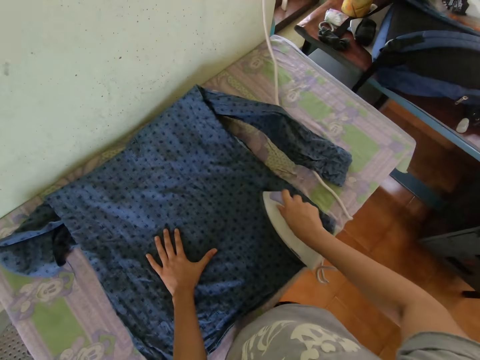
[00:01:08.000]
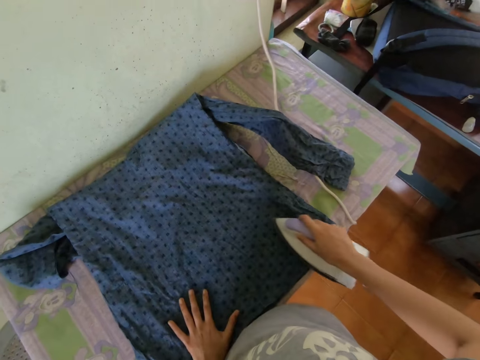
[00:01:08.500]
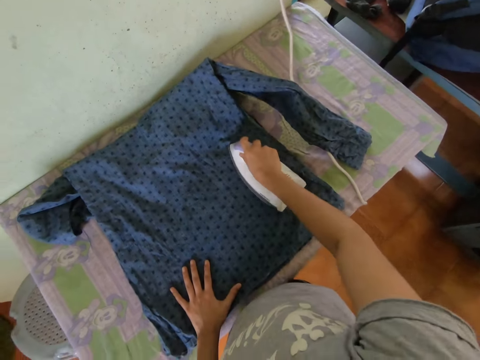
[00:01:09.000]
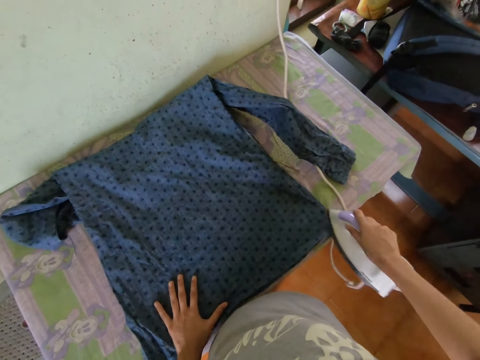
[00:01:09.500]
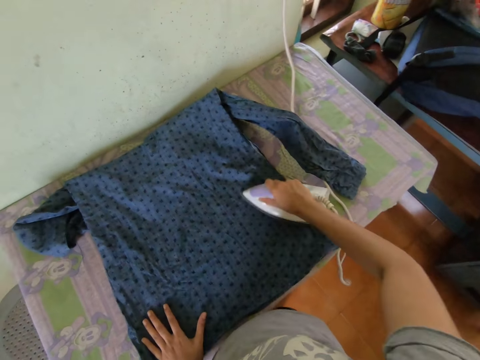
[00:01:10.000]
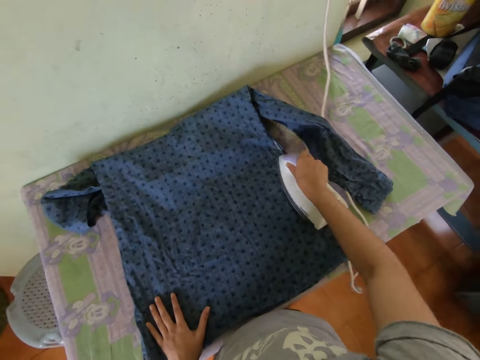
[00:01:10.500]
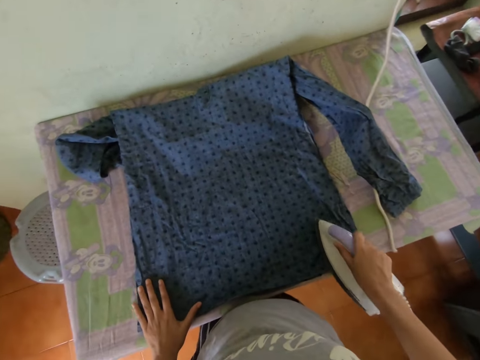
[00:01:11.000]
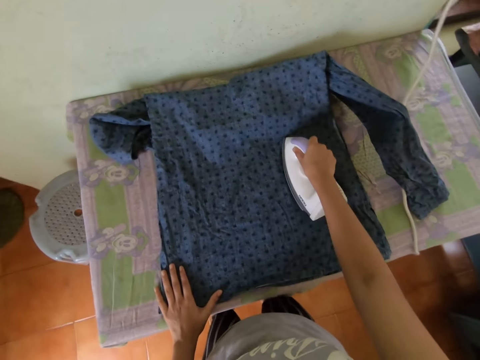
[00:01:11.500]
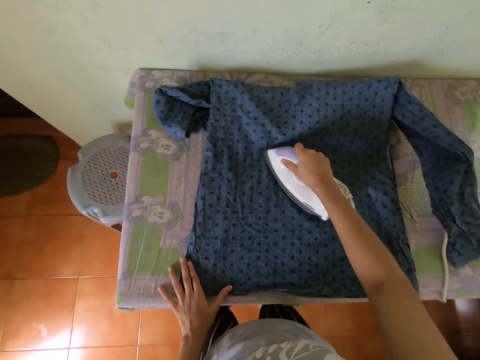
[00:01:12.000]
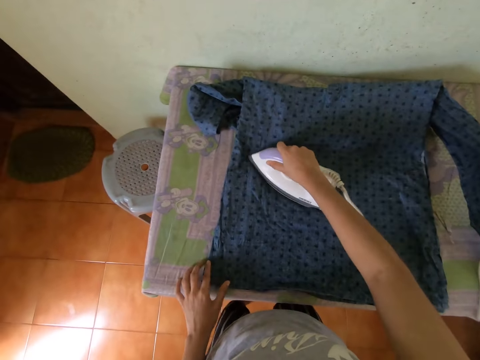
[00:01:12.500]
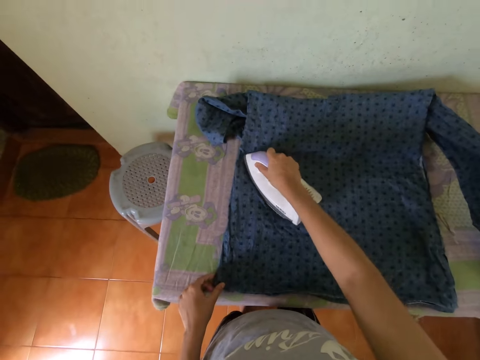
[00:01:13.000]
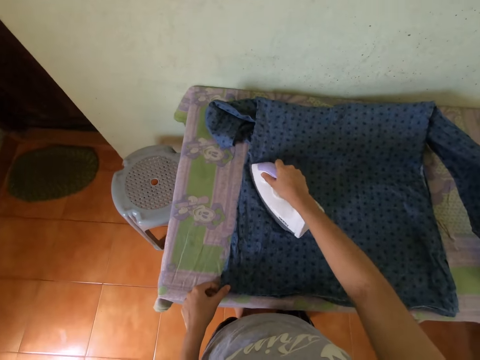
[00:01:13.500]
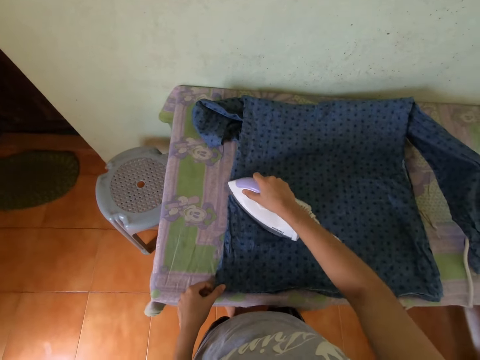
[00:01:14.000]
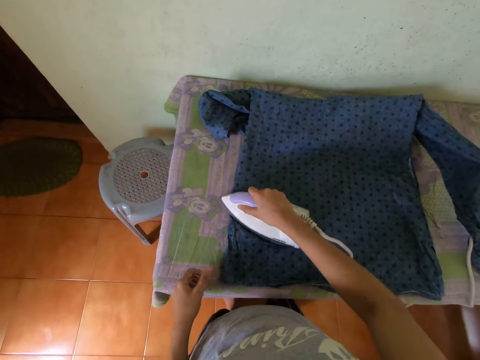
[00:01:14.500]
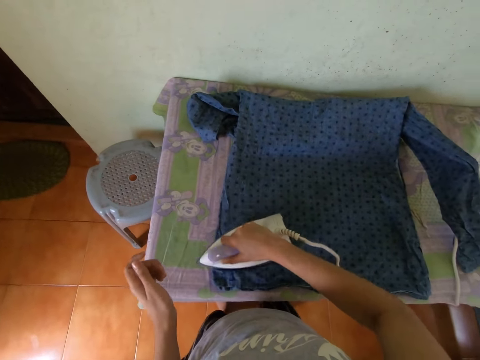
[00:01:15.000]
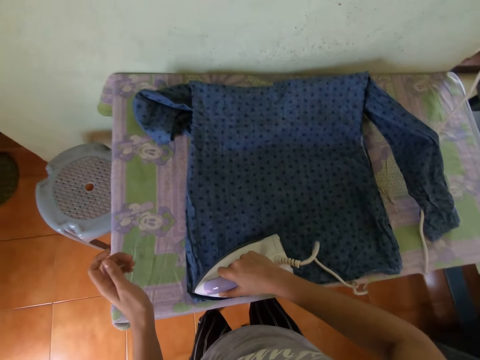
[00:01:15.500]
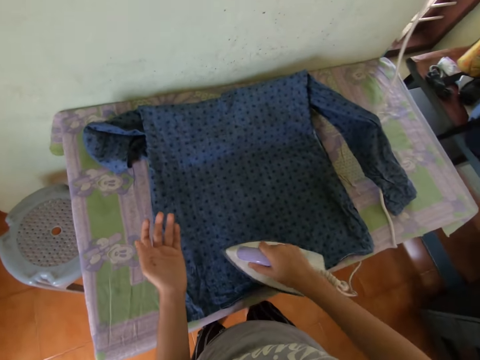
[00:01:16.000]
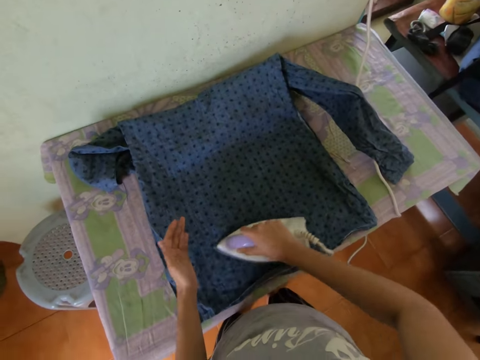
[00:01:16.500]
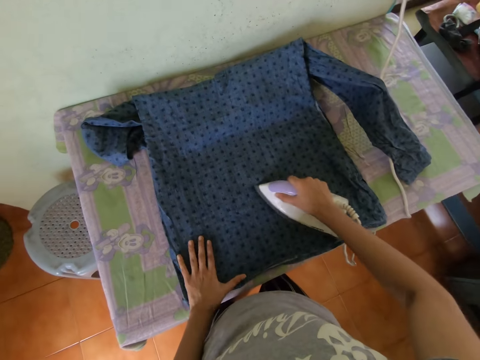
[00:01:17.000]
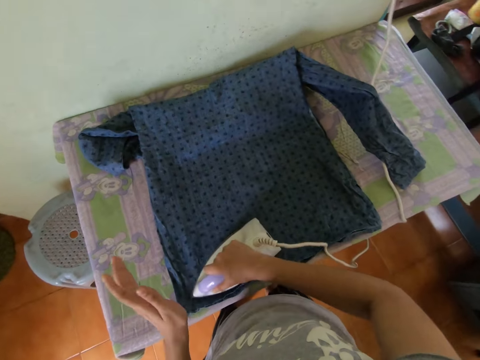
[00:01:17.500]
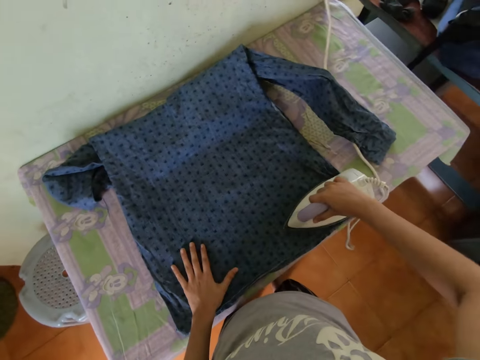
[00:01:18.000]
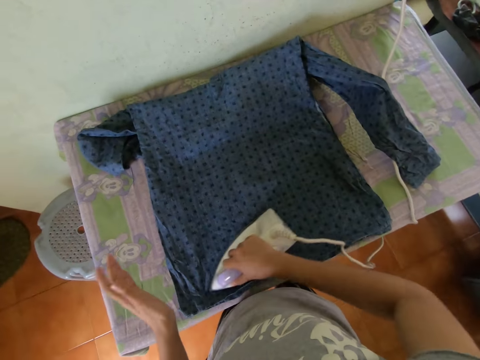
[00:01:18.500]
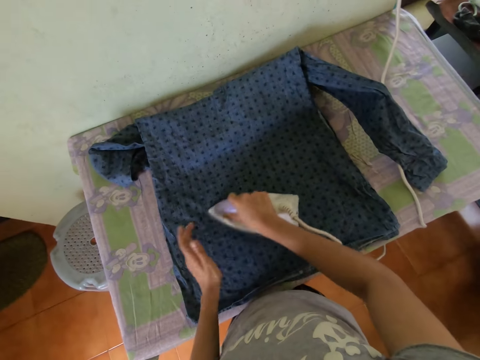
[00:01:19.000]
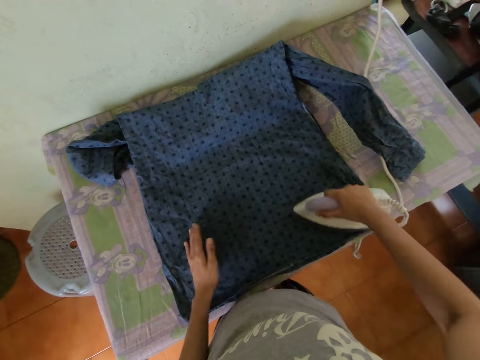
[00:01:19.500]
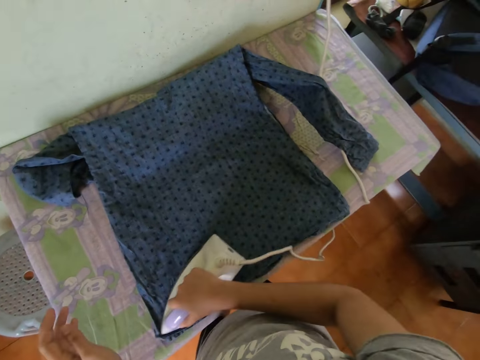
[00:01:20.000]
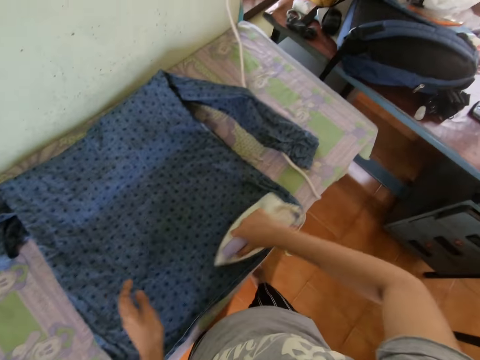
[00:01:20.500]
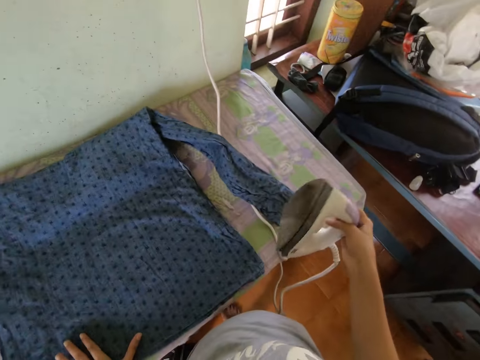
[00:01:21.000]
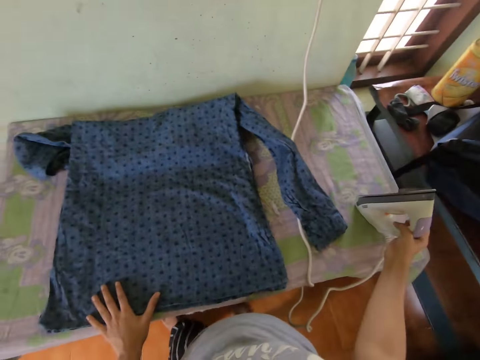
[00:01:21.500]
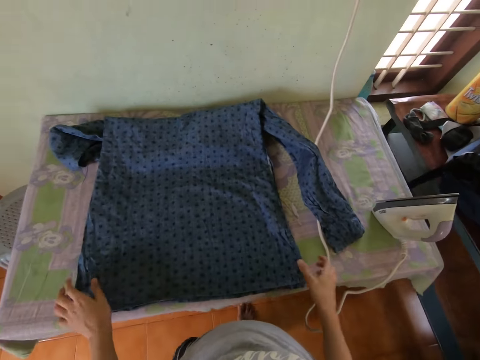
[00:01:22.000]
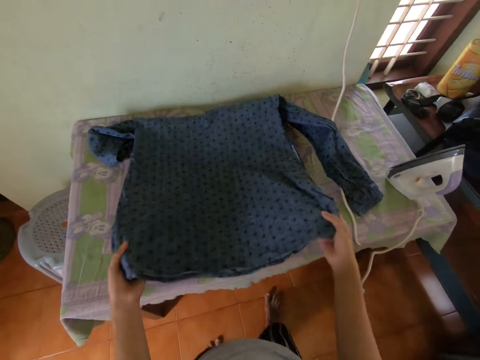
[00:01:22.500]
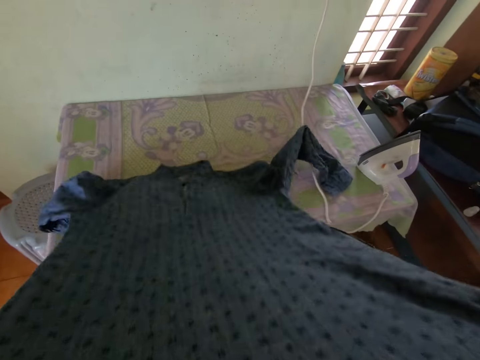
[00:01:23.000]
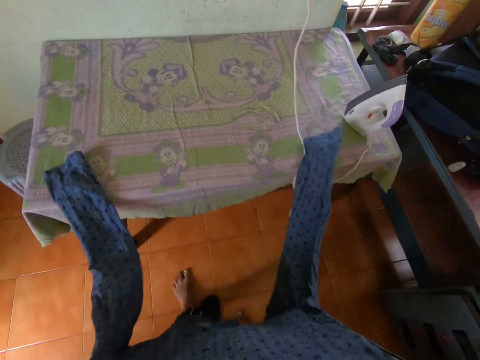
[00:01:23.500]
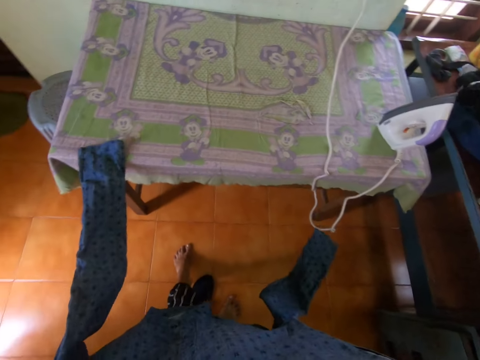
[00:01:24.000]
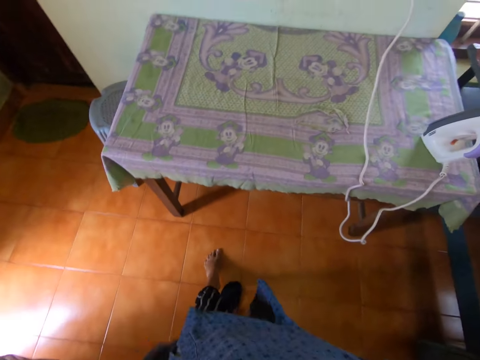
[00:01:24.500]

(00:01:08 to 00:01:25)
The camera wearer places his left hand on the shirt on the table. He does this repeatedly. He drops the iron on the table with his right hand. He aligns the shirt. He picks up the shirt from the table with both hands.

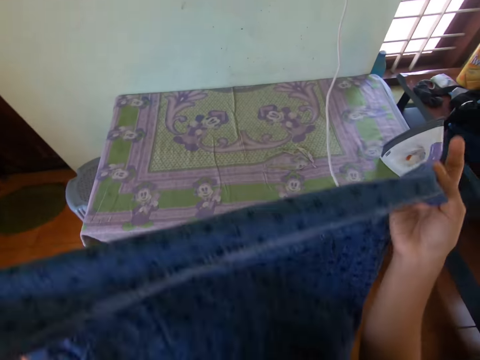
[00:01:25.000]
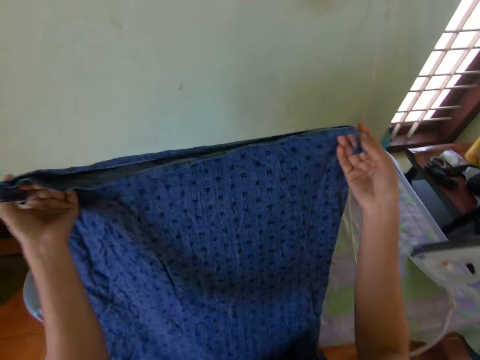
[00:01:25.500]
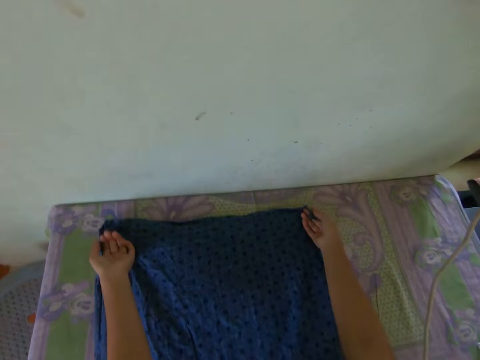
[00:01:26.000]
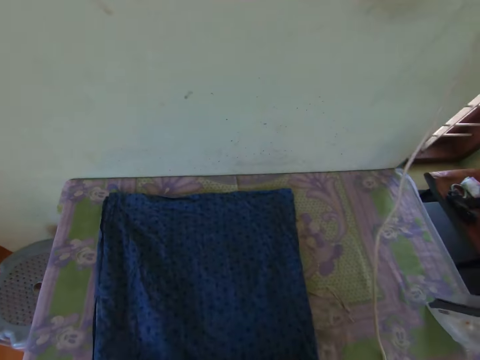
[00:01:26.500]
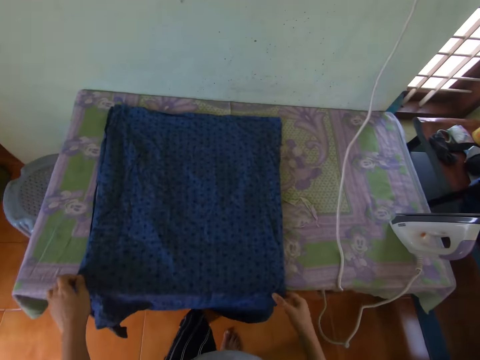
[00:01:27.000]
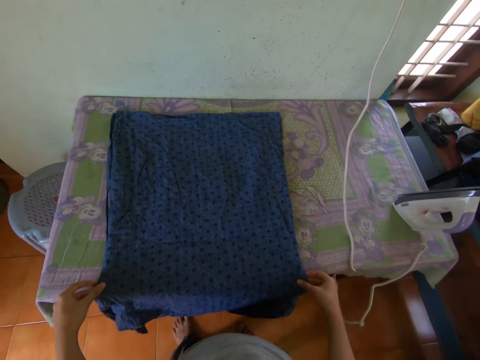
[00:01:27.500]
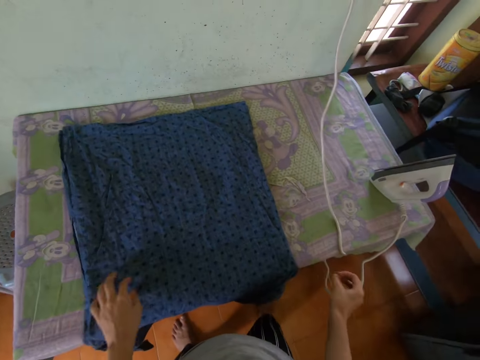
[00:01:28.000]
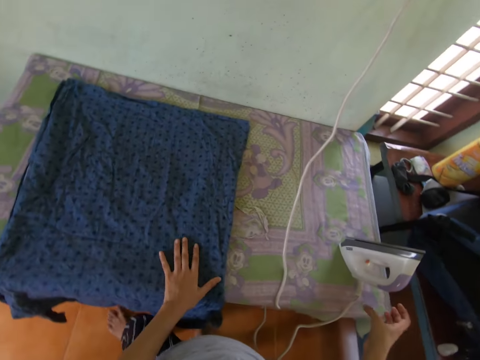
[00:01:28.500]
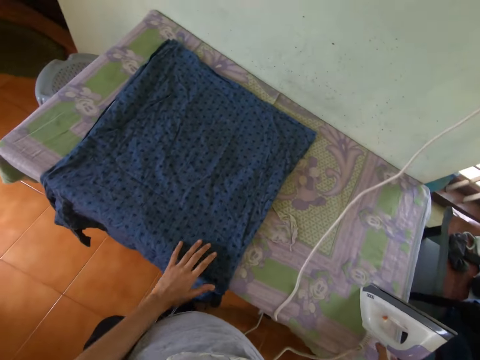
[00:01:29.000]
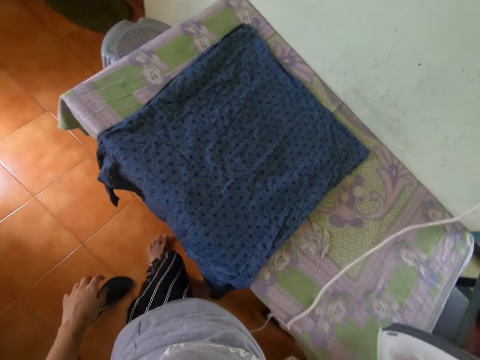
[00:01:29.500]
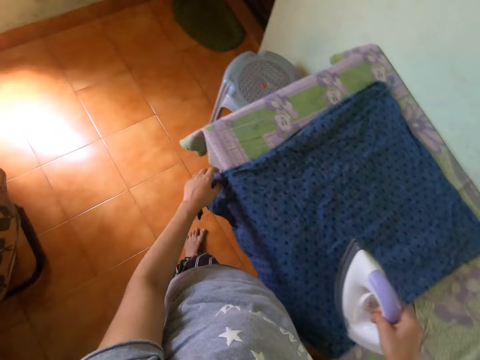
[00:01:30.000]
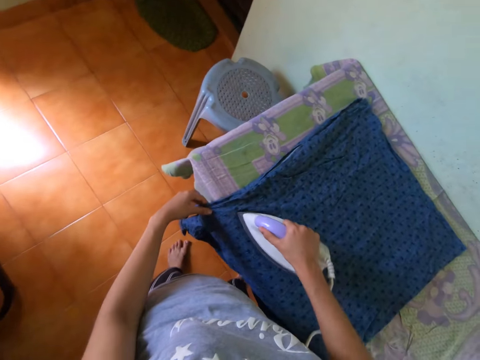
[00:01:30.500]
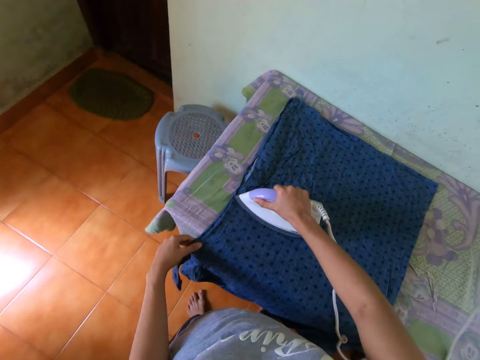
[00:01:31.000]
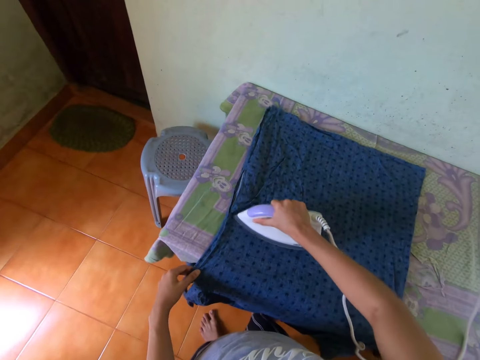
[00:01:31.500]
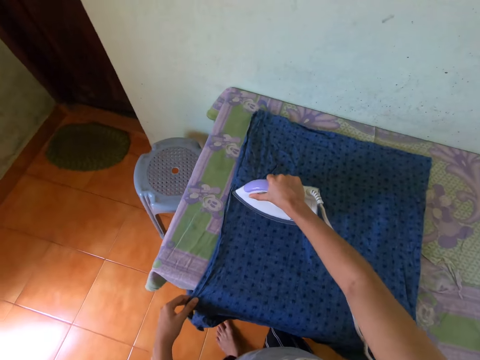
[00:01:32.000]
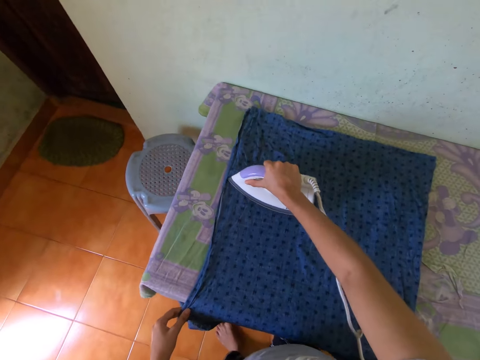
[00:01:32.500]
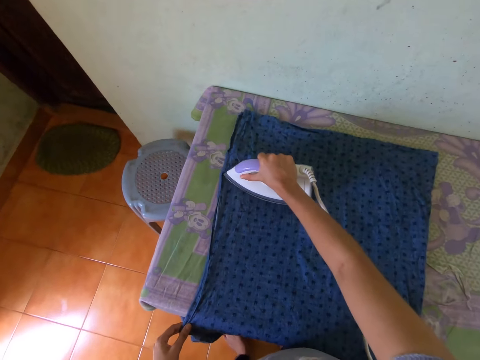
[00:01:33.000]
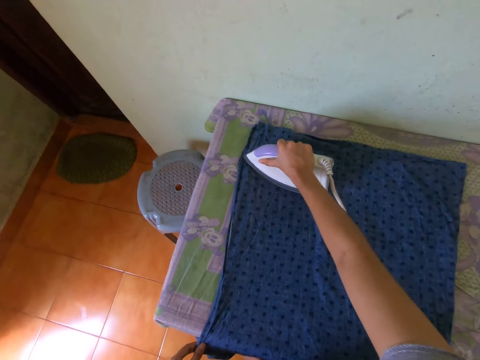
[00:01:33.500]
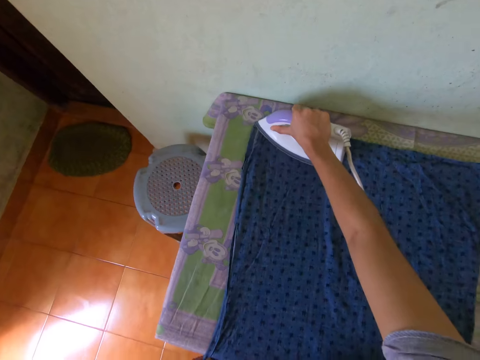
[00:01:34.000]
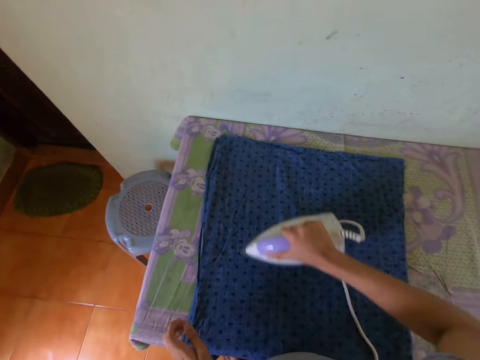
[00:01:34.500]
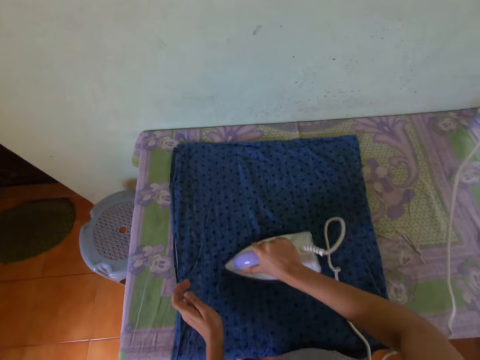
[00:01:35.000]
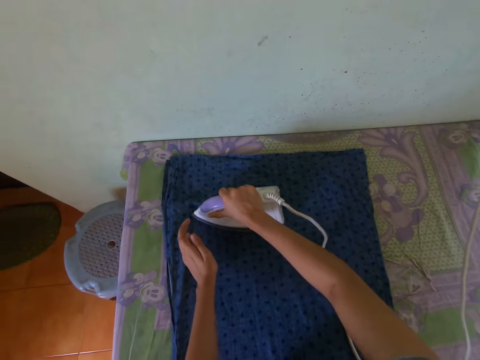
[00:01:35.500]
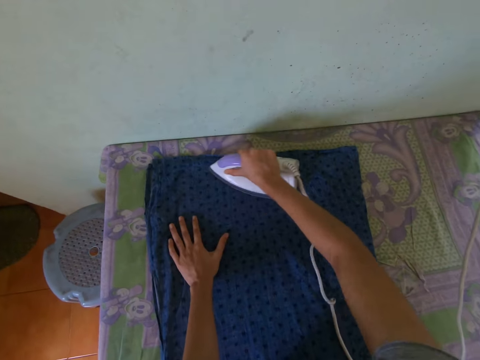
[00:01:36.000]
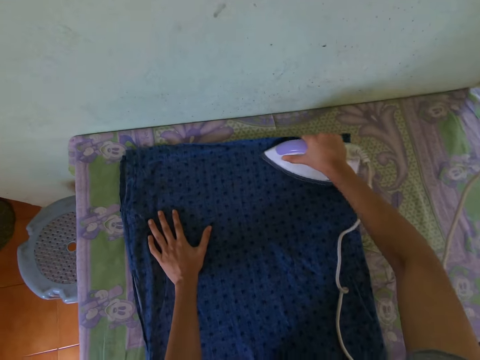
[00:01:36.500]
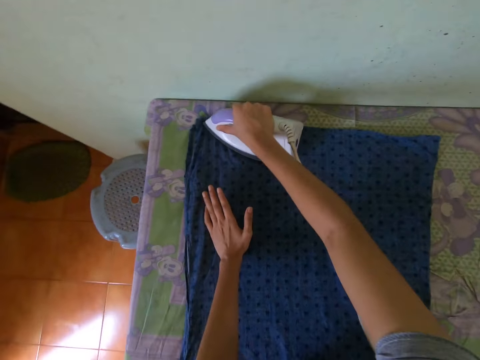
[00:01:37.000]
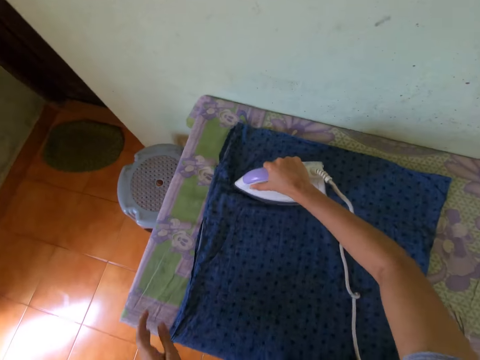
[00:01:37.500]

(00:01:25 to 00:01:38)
The camera wearer drops the shirt on the table with both hands. He picks up the iron from the table with his right hand. He irons the shirt on the table with the iron in his right hand. He places his left hand on the shirt on the table.
